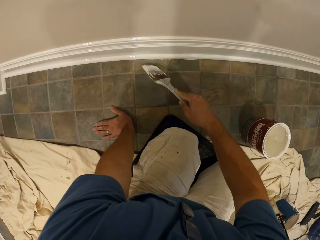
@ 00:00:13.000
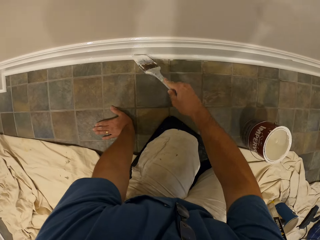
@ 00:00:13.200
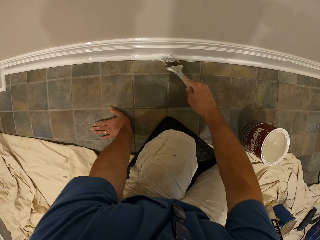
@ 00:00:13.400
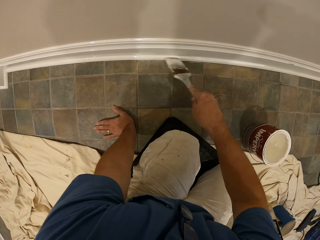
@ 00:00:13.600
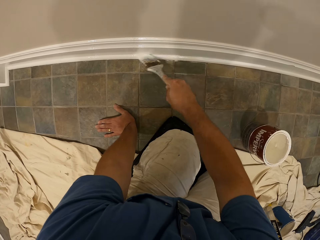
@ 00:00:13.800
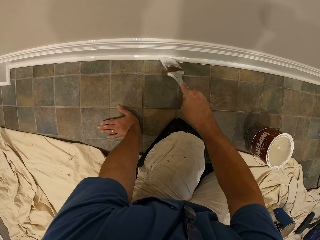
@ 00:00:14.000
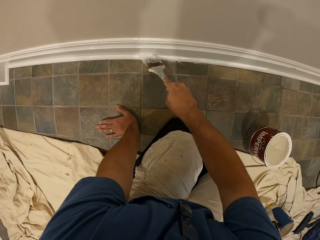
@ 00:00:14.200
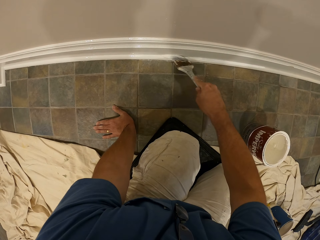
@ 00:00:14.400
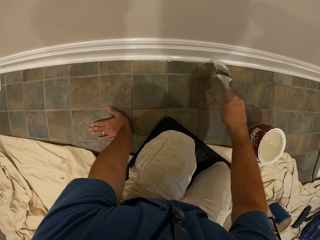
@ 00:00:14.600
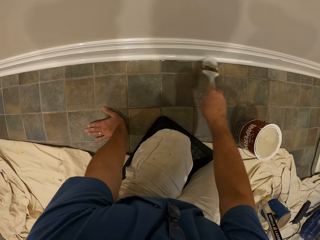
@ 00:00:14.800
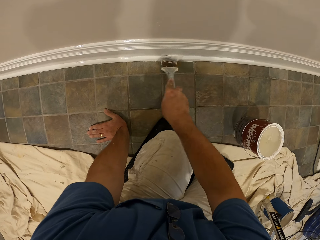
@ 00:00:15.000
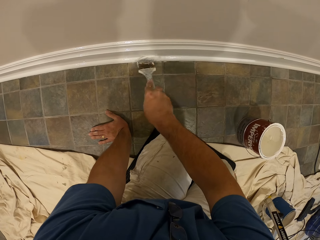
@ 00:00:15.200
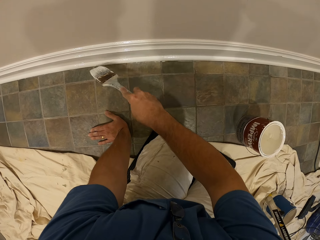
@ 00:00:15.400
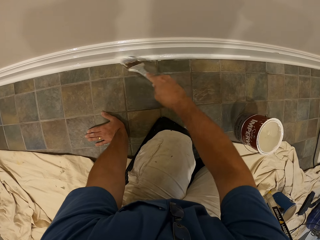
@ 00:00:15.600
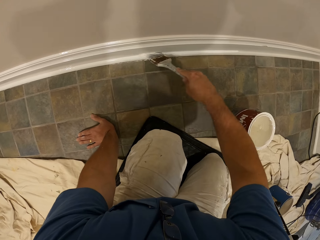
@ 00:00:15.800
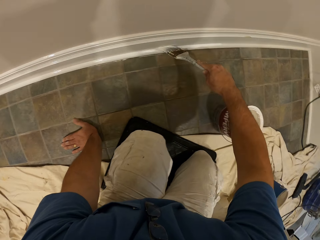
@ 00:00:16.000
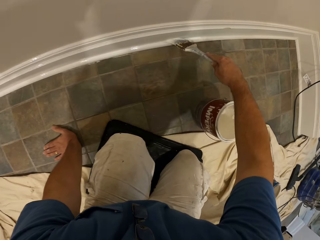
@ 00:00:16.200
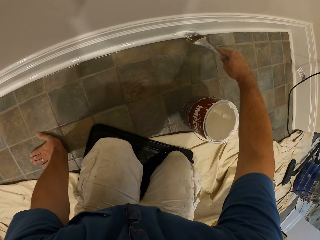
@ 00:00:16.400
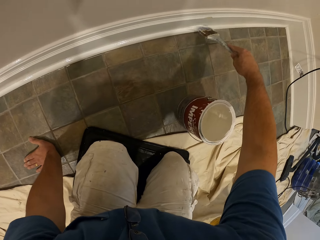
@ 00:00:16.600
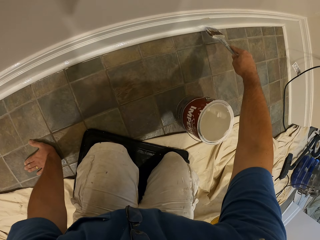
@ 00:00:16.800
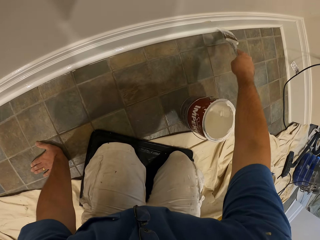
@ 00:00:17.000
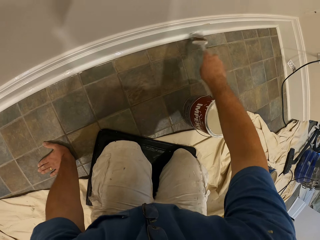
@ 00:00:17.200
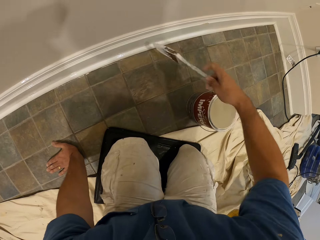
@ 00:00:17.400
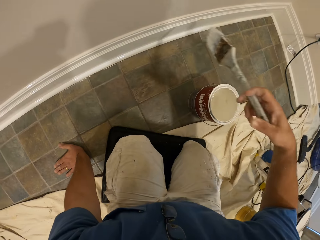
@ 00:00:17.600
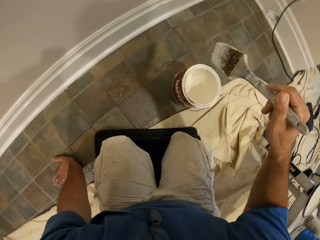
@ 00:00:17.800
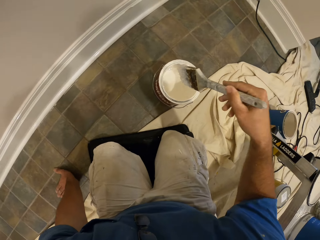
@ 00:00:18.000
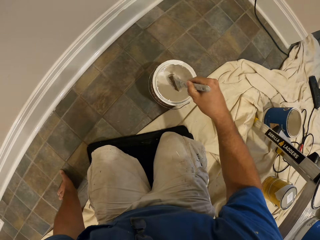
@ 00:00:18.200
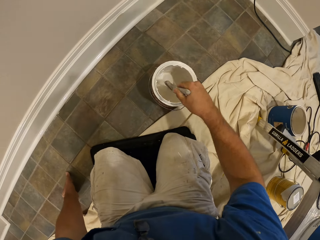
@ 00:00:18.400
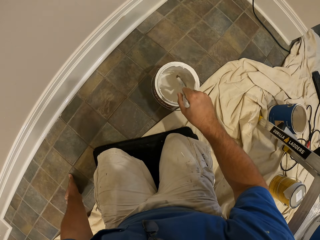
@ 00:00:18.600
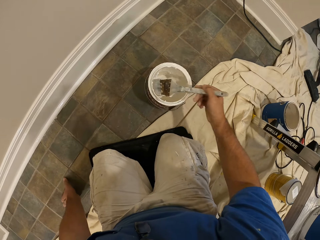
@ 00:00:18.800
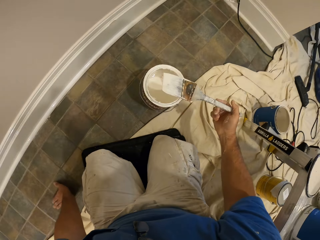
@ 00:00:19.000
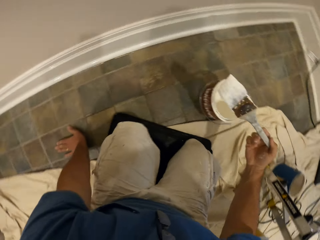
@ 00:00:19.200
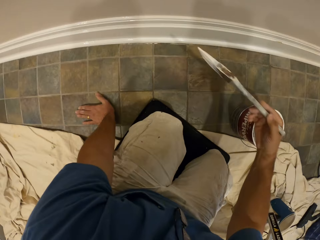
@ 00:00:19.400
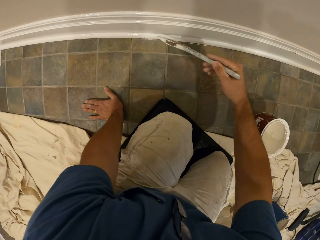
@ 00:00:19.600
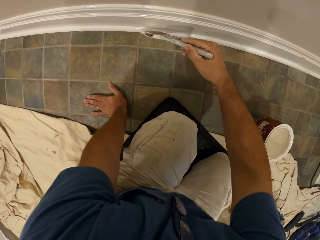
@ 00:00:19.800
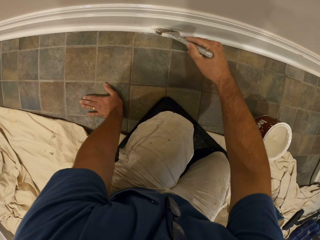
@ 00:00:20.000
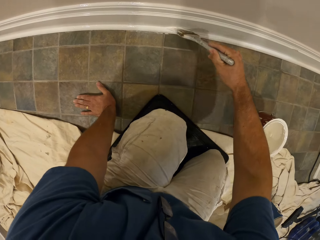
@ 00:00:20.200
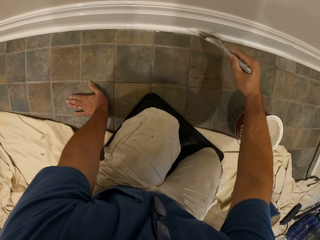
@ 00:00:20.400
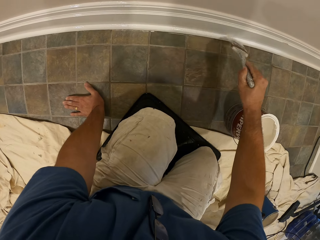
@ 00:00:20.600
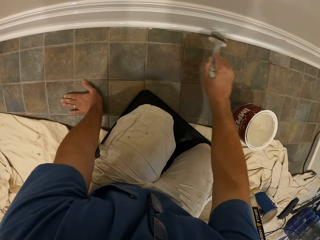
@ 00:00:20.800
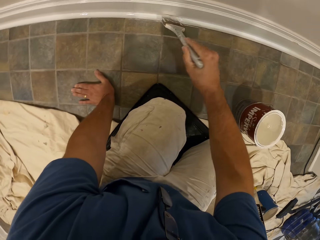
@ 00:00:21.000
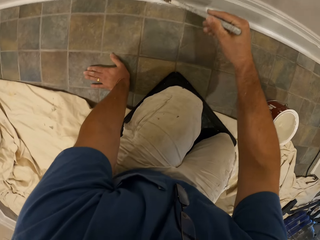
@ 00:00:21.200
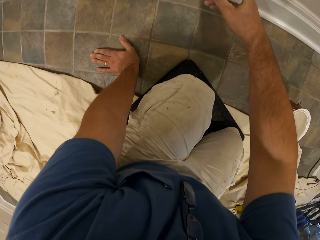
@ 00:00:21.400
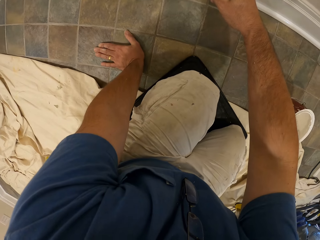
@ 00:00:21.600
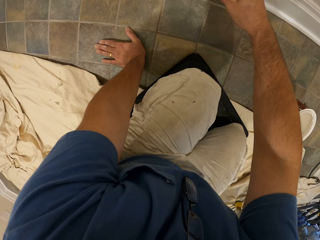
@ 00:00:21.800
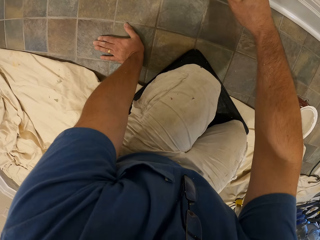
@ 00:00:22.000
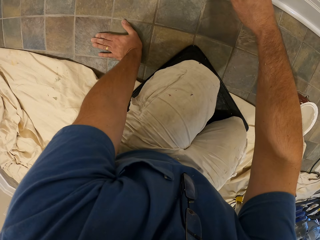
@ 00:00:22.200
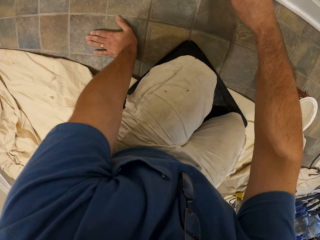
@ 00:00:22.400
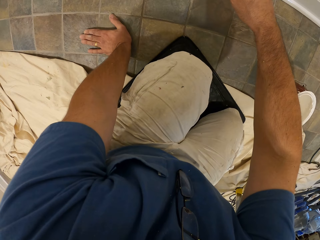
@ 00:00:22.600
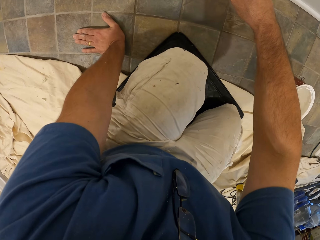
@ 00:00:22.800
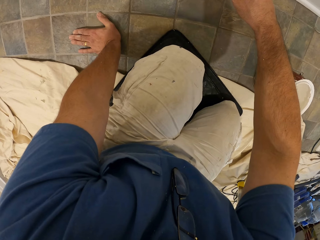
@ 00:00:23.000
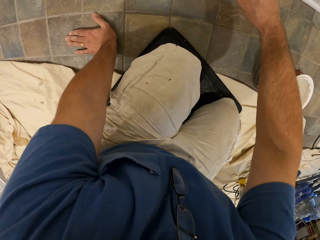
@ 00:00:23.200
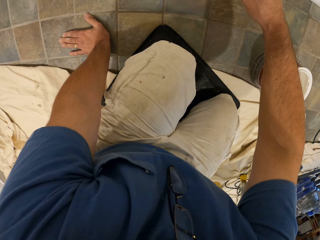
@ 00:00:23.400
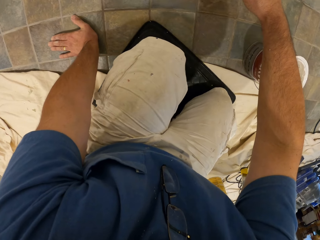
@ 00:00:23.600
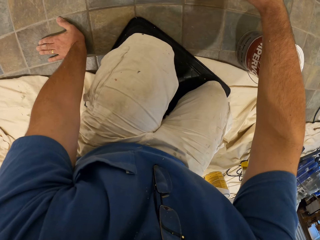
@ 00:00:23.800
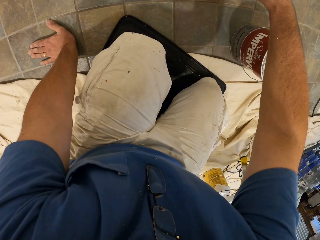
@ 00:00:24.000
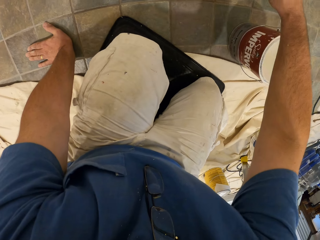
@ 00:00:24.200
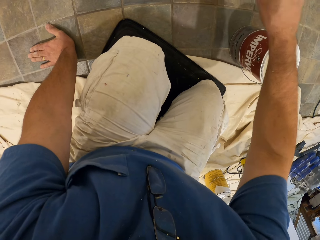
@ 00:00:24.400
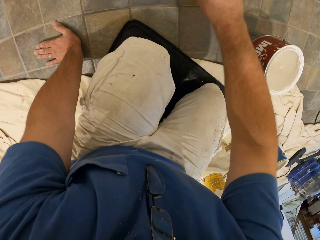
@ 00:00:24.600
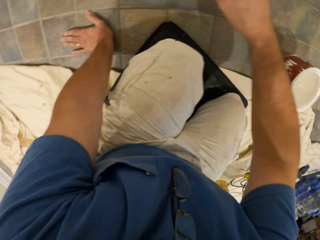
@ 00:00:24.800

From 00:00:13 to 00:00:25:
The camera wearer dips the paint brush in the bucket of paint. They paint the baseboard with the paint brush.

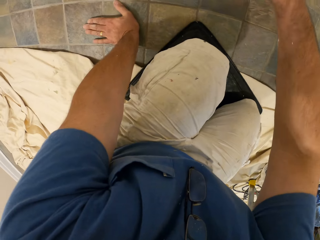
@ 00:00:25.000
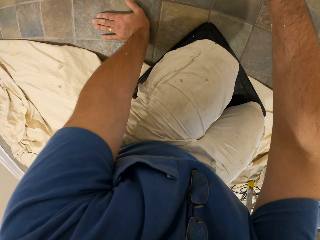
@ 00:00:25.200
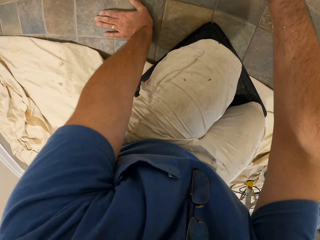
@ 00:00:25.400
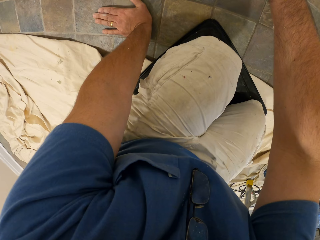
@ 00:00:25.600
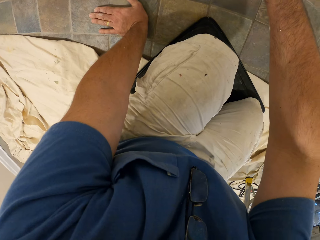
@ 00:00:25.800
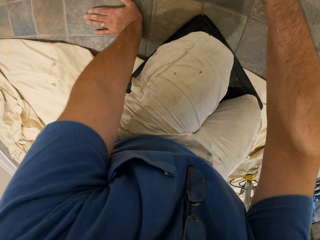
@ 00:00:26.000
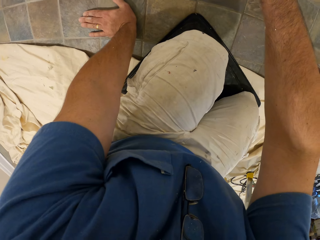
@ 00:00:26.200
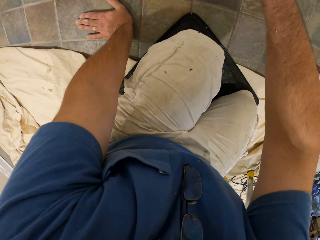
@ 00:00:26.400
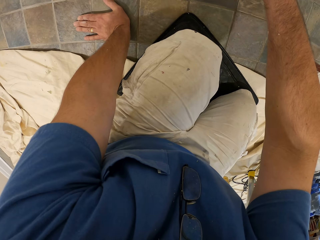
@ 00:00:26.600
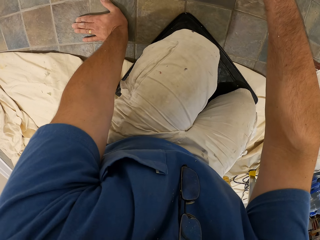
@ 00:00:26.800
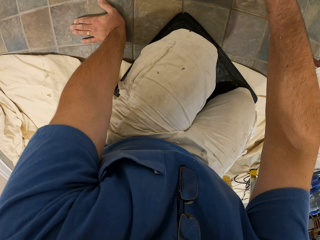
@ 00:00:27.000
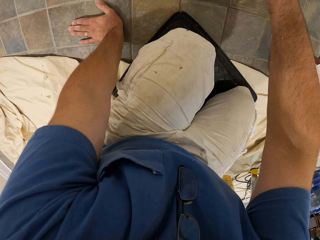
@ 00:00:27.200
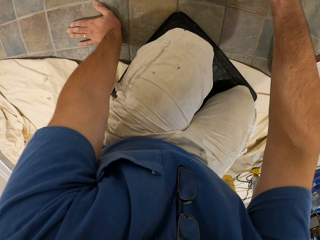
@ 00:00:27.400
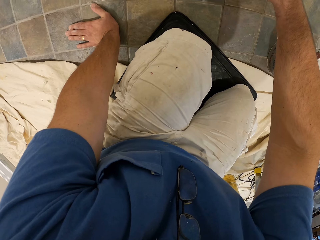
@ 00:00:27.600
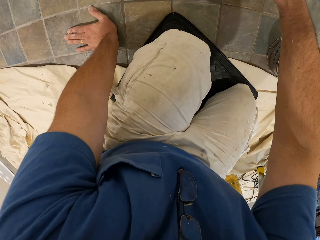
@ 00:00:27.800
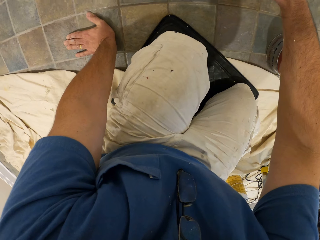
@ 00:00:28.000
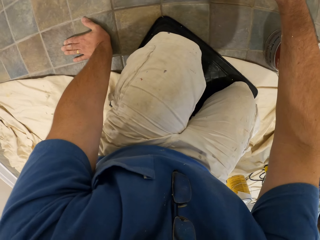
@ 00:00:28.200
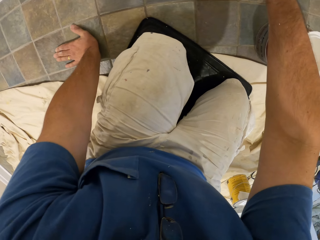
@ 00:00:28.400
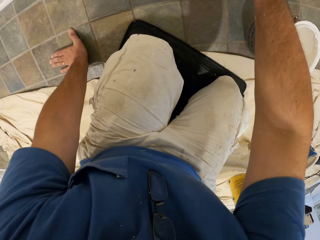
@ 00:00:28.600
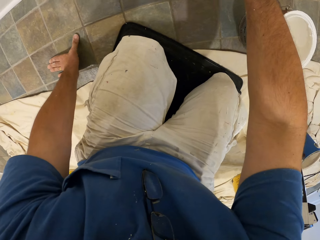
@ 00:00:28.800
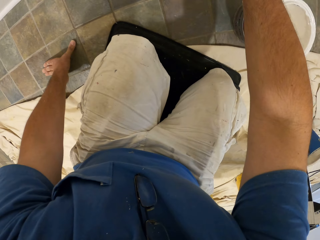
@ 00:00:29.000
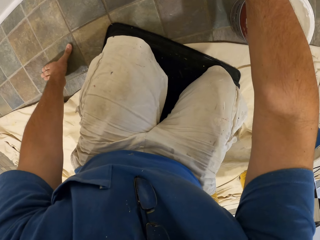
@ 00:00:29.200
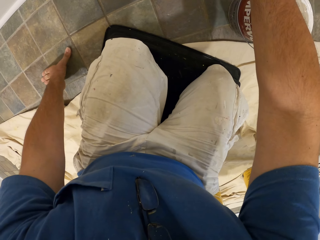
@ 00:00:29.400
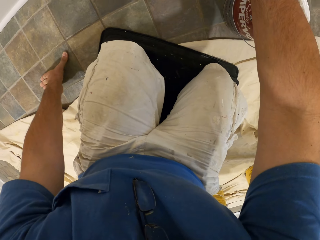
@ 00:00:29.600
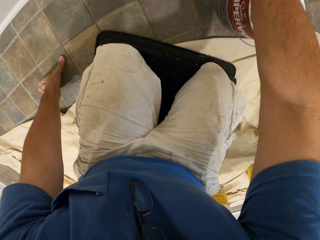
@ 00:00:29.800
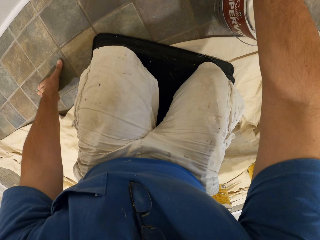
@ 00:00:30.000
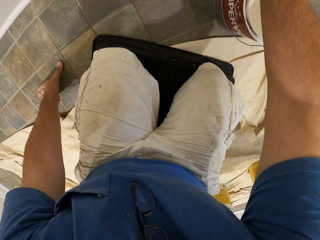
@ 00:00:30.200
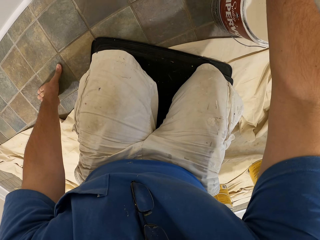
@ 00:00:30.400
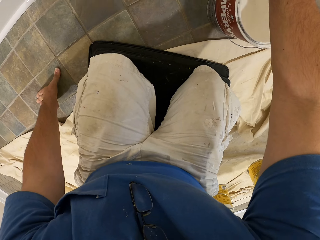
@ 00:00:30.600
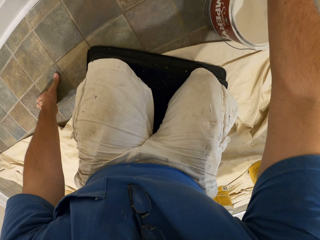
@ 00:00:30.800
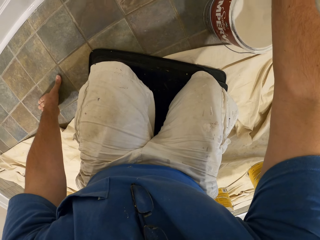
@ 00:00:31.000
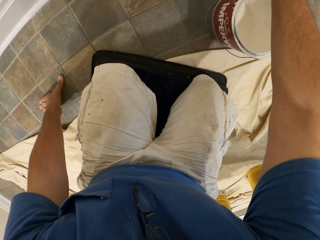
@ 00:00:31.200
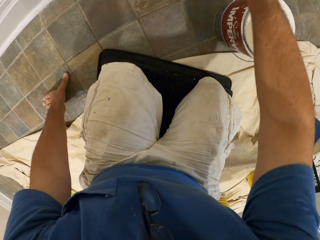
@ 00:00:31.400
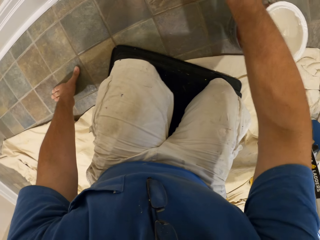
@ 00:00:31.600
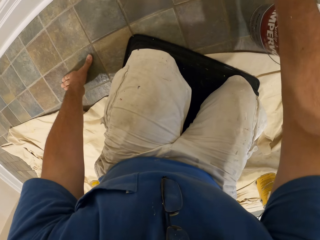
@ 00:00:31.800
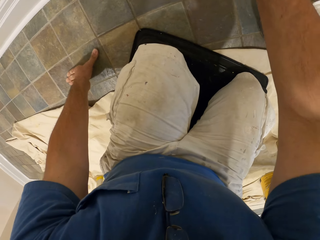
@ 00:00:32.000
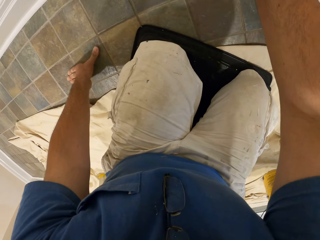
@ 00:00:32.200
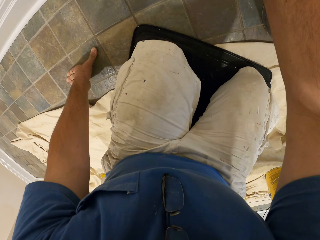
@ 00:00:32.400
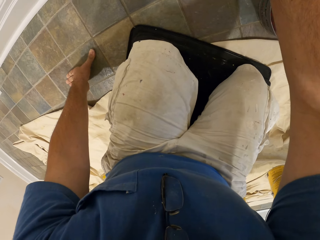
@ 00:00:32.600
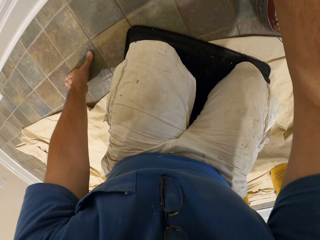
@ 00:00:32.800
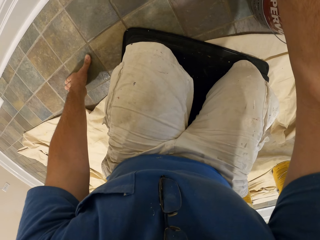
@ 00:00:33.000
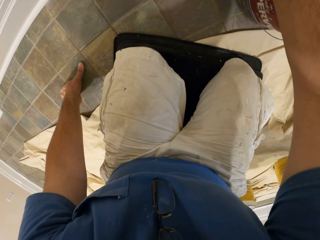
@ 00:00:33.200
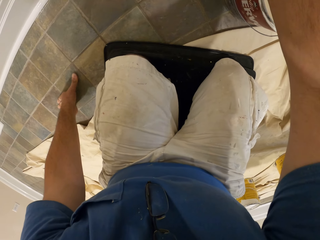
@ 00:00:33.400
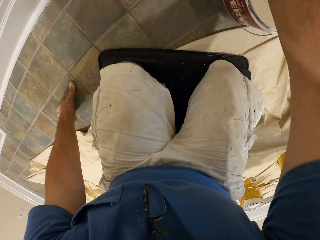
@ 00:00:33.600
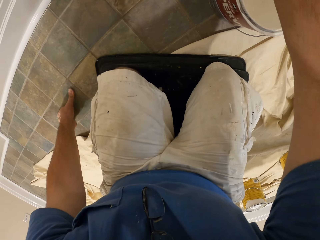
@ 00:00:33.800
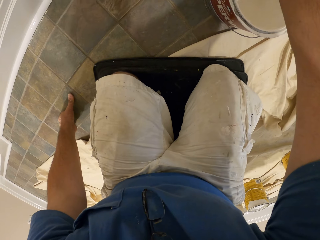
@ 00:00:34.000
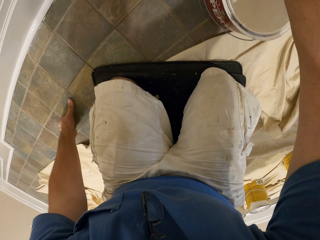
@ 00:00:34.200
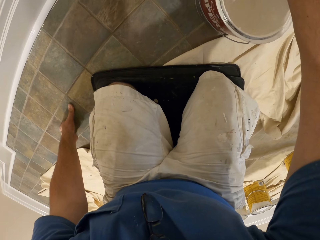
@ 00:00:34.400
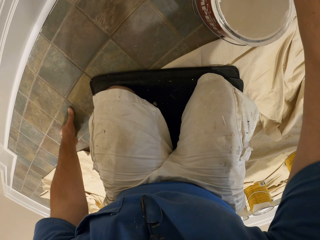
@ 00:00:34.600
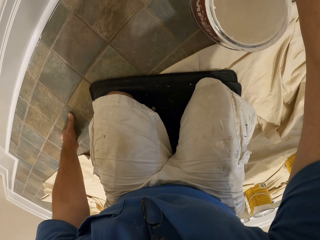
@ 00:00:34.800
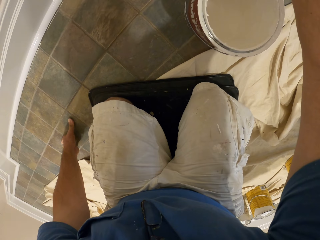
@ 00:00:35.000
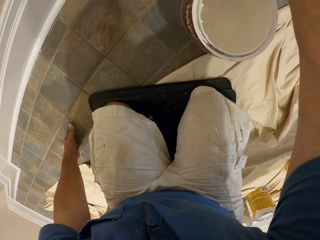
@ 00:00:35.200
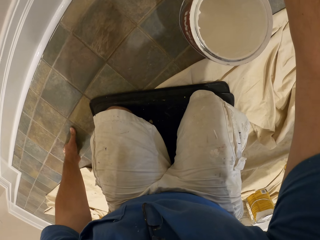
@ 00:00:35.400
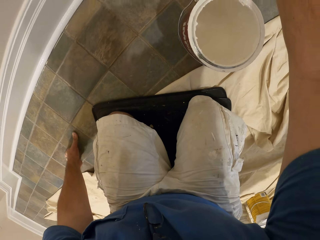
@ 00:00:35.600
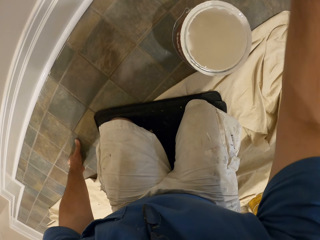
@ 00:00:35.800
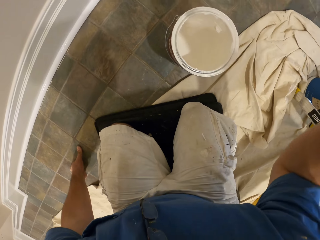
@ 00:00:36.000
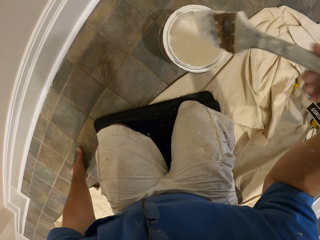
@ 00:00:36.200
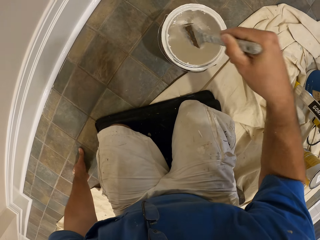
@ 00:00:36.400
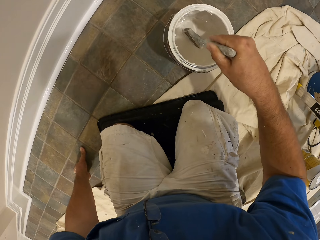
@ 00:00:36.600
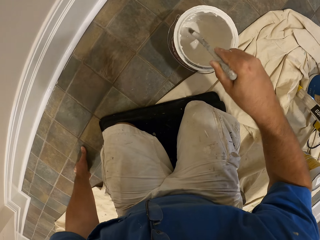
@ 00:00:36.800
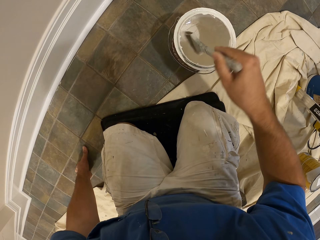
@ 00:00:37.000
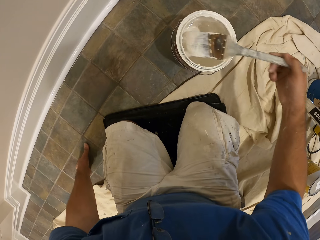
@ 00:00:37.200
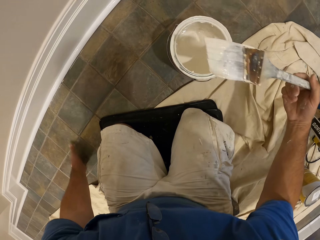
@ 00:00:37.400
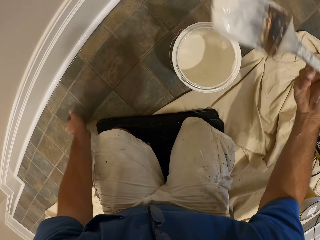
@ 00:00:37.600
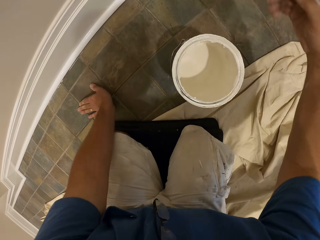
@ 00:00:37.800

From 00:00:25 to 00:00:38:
The camera wearer dips the paint brush in the bucket of paint.
